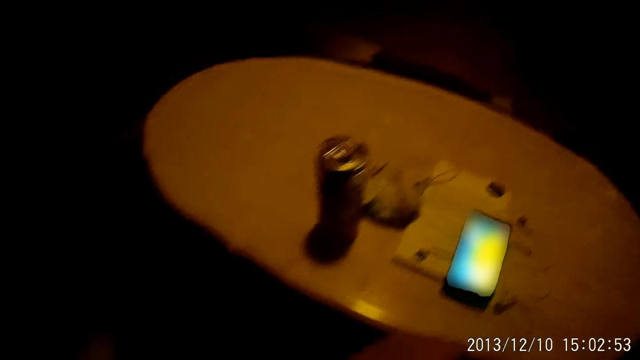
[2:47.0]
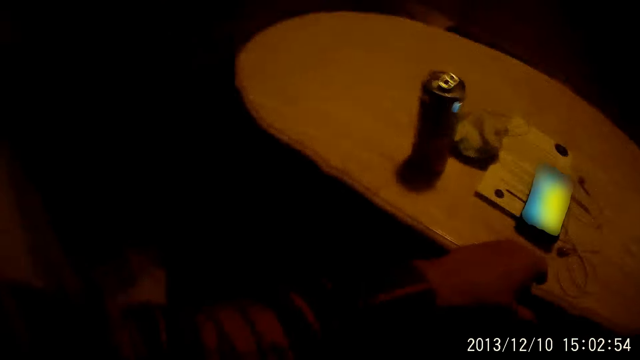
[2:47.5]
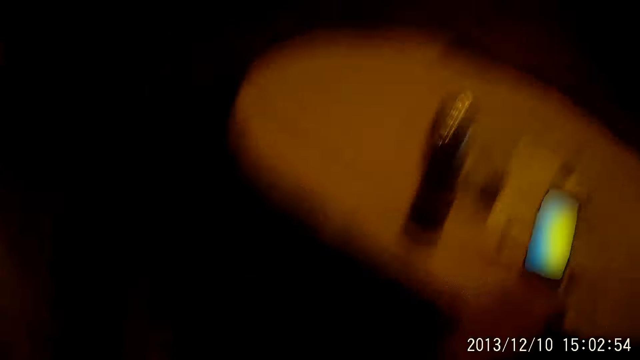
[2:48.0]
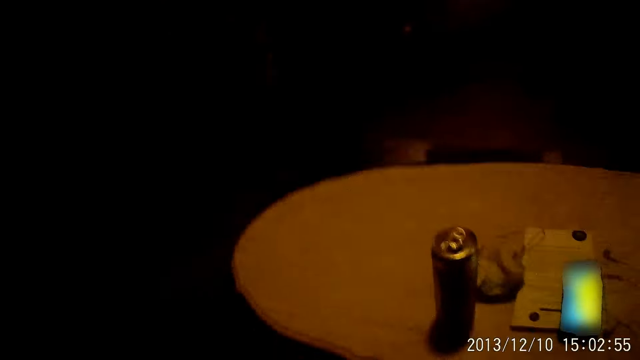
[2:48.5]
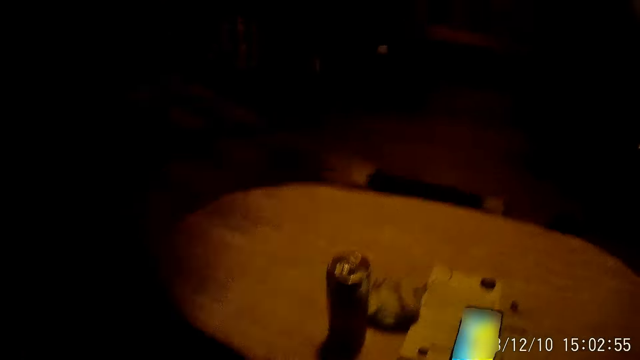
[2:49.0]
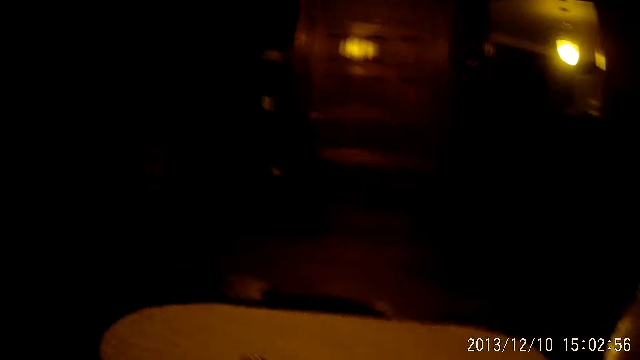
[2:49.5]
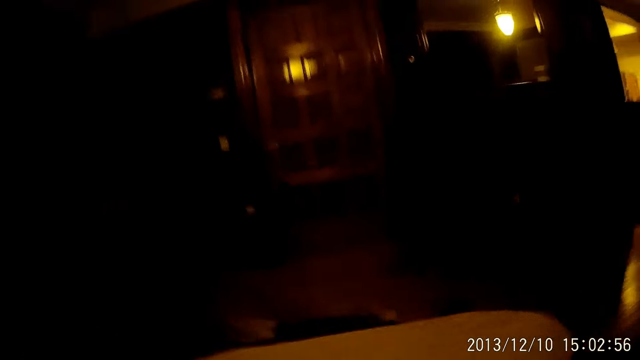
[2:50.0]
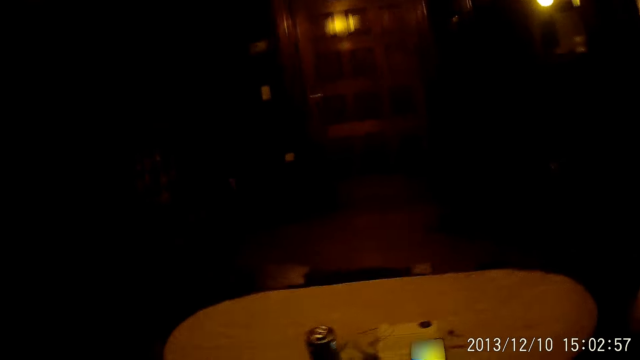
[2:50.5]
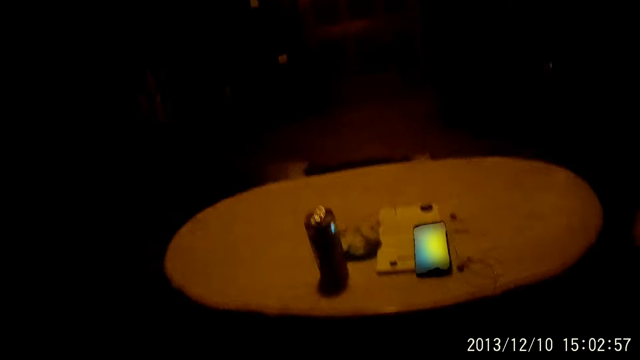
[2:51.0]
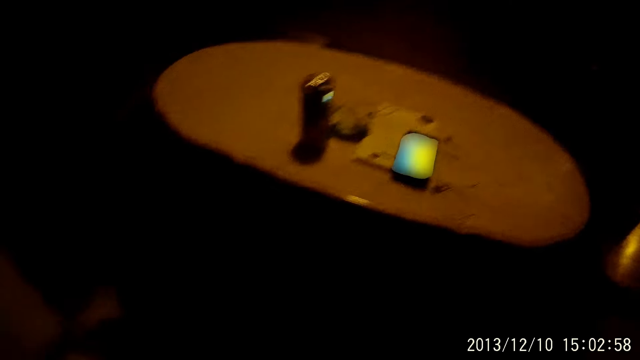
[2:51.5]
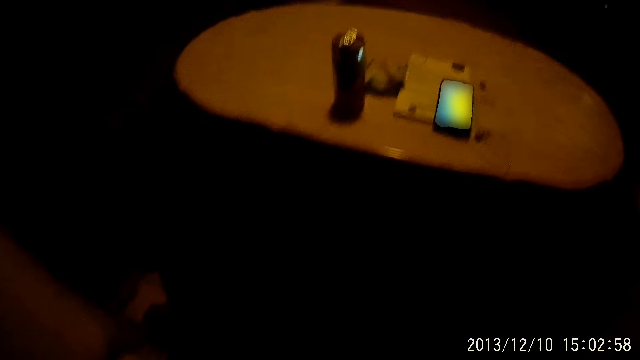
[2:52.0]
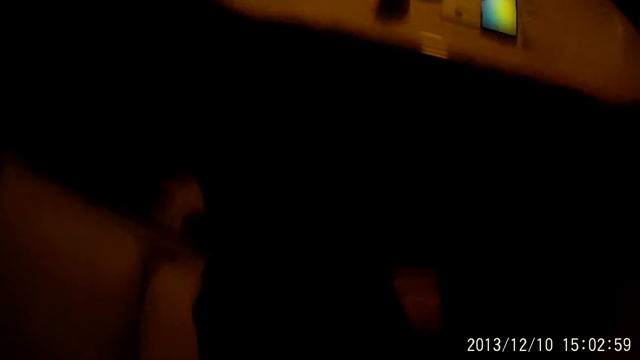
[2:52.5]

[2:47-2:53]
The camera wearer looks around.
